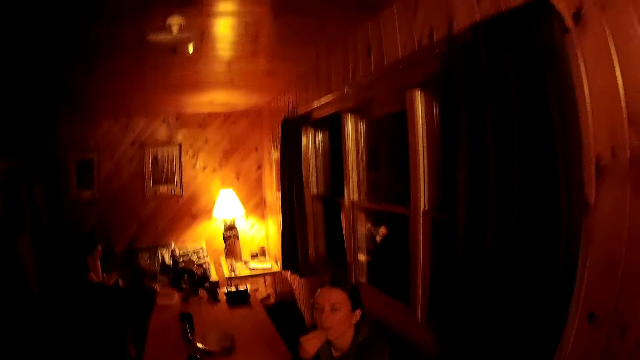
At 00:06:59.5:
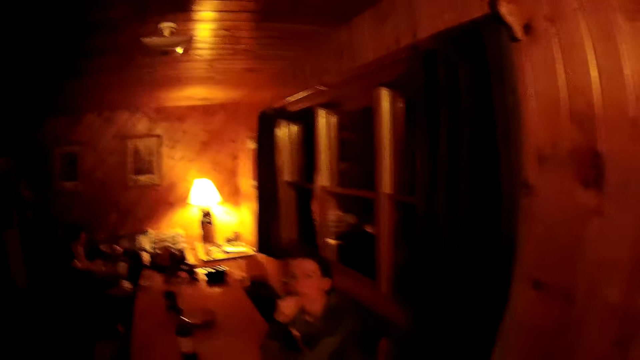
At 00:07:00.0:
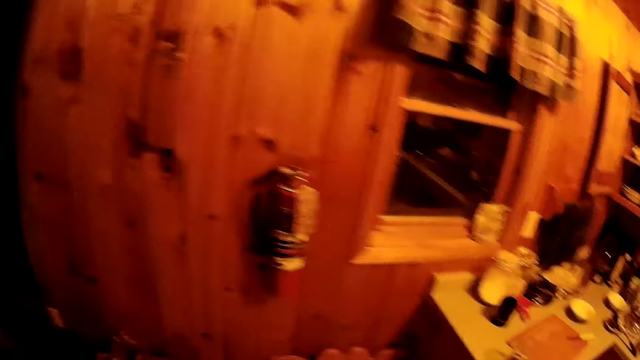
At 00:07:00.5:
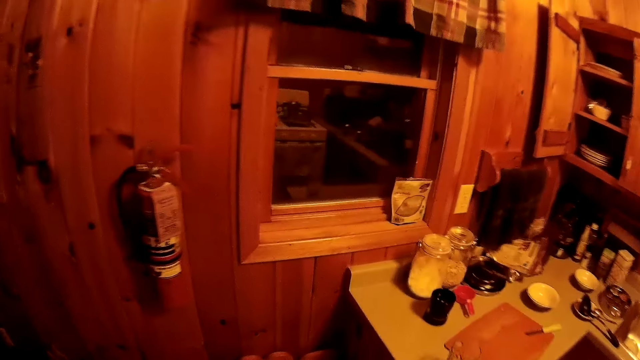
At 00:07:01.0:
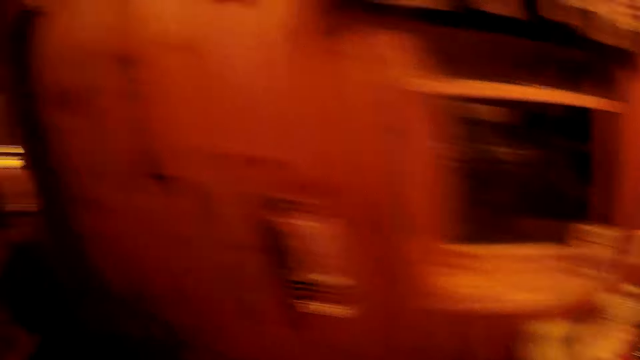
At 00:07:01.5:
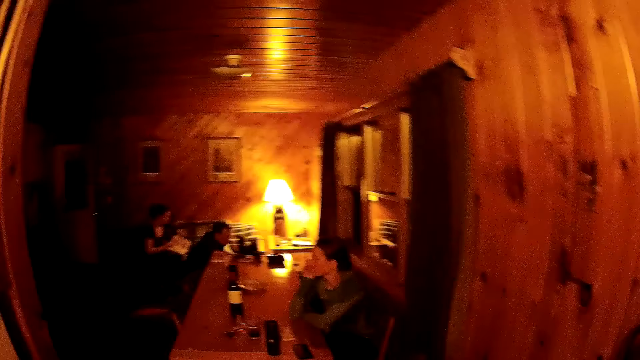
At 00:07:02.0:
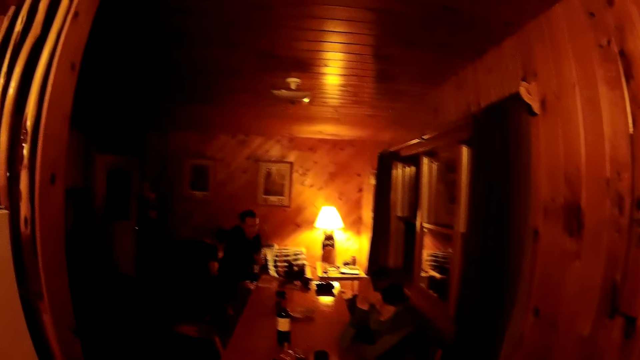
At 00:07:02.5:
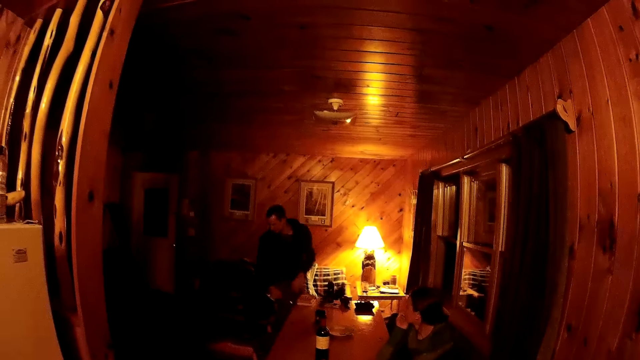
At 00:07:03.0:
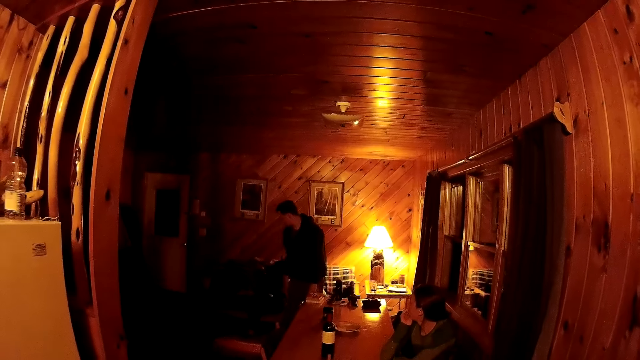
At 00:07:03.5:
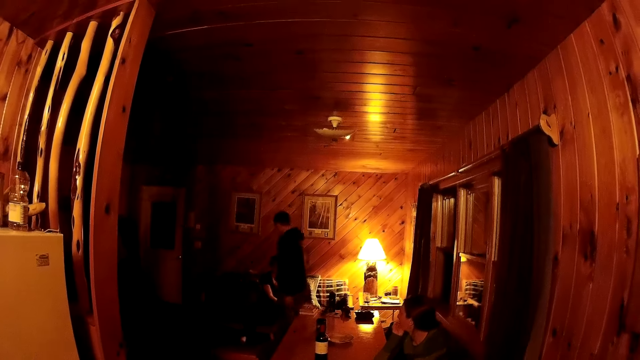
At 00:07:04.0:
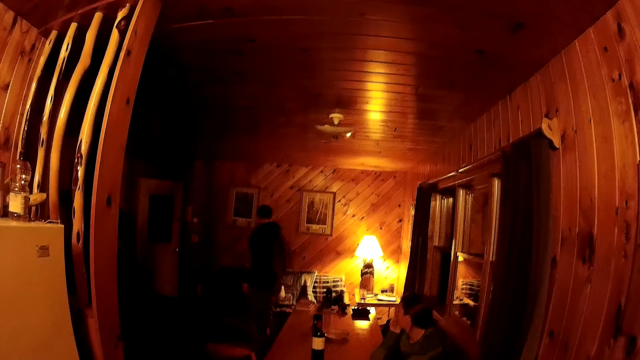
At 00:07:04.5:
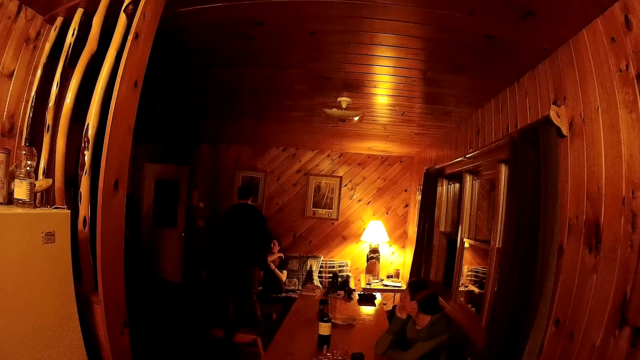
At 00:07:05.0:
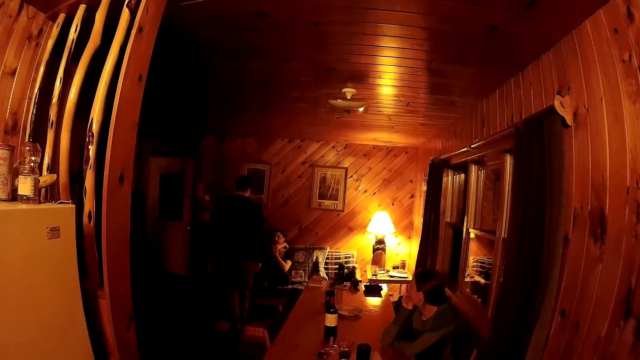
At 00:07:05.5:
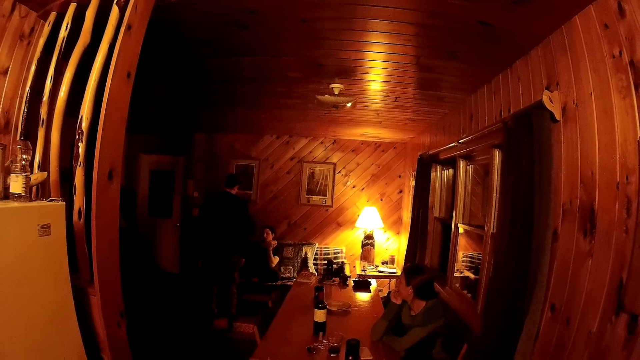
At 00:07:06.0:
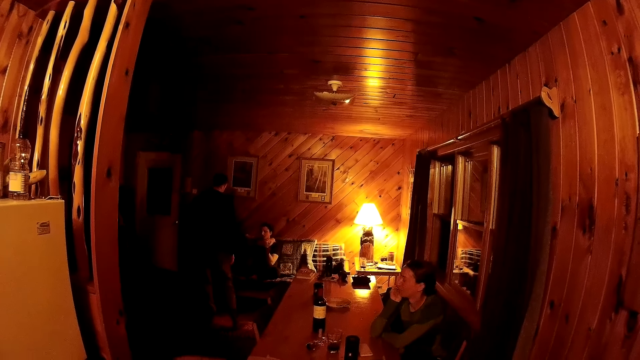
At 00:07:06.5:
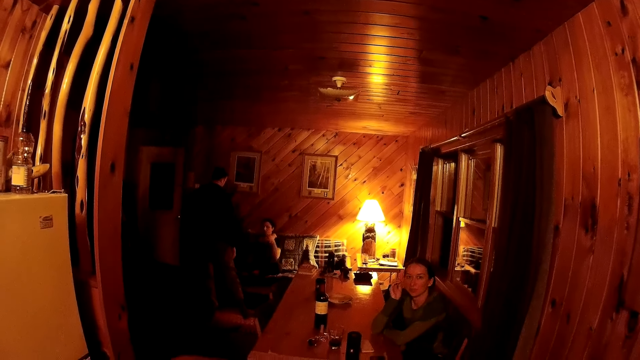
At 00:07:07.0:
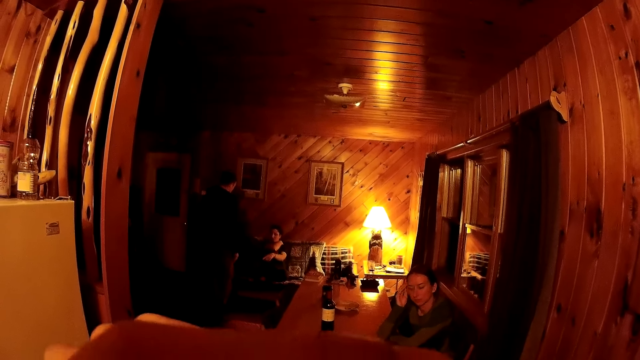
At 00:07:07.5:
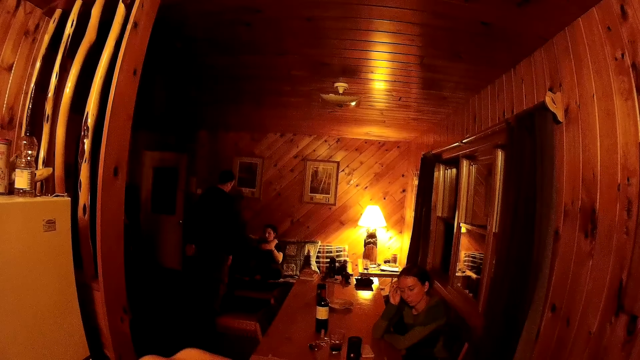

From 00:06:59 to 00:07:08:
The camera wearer looks around.

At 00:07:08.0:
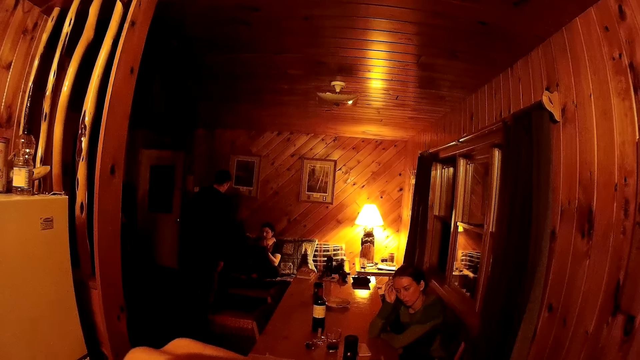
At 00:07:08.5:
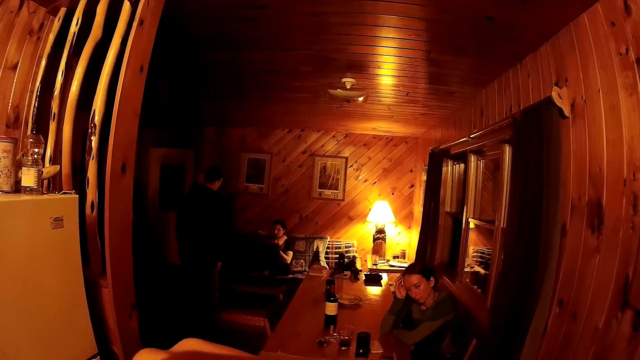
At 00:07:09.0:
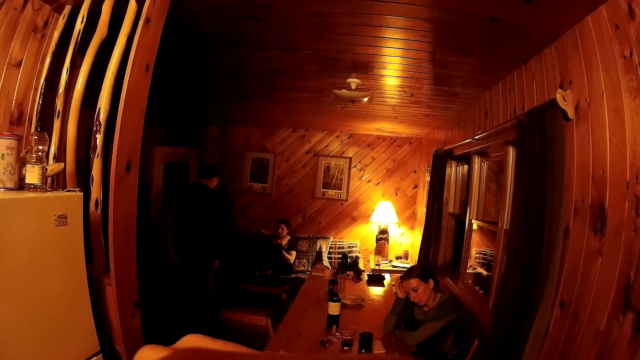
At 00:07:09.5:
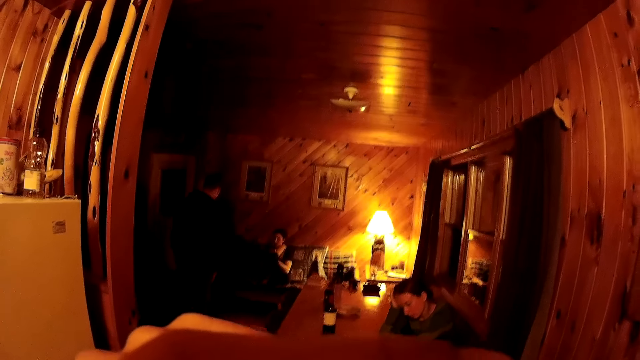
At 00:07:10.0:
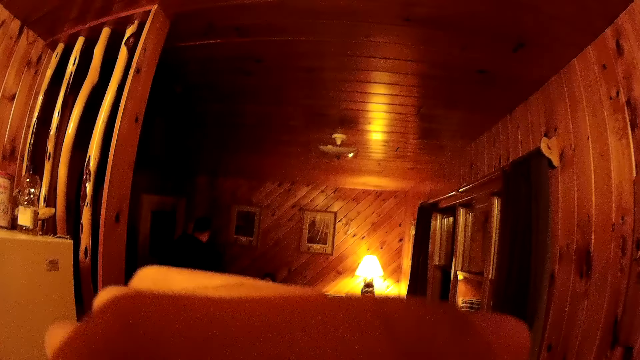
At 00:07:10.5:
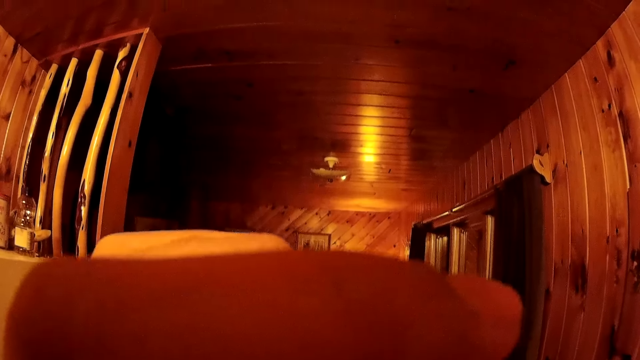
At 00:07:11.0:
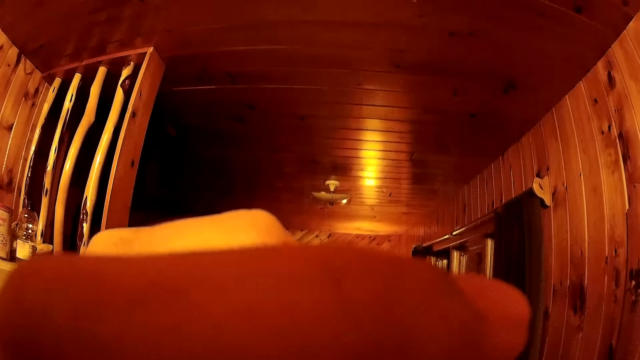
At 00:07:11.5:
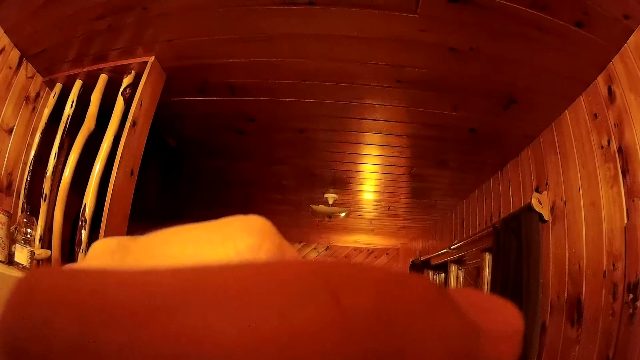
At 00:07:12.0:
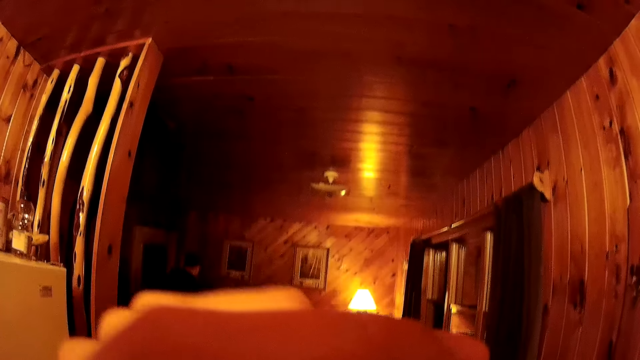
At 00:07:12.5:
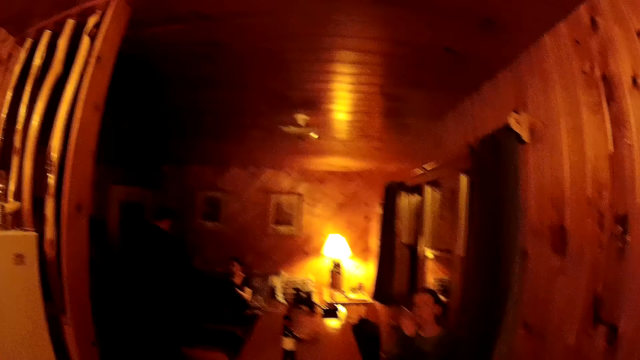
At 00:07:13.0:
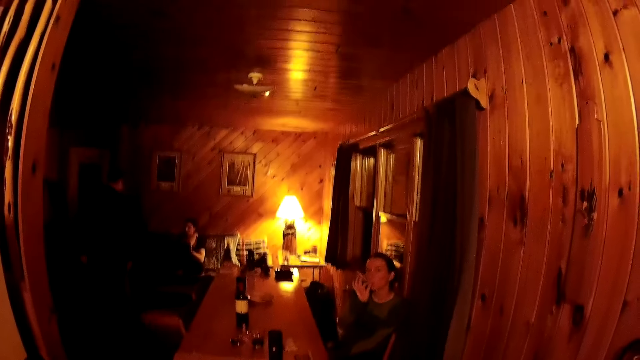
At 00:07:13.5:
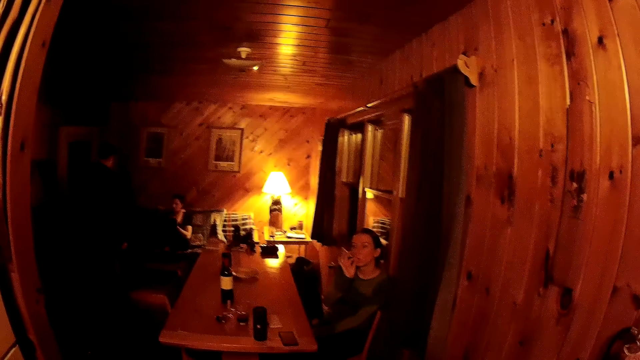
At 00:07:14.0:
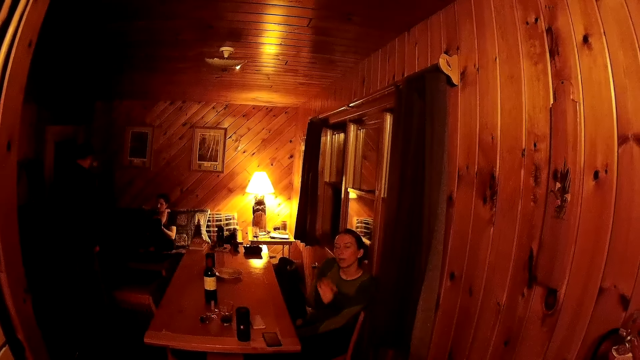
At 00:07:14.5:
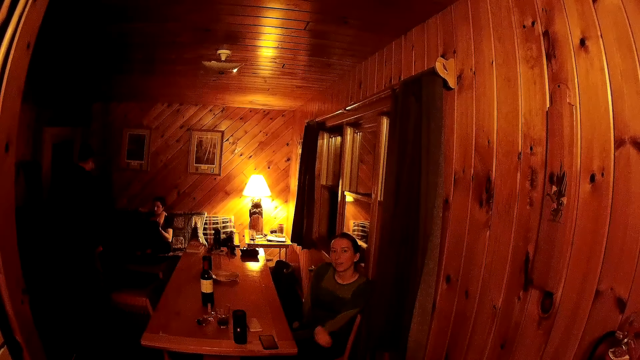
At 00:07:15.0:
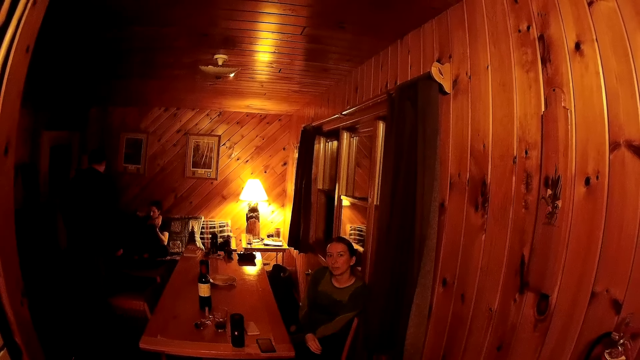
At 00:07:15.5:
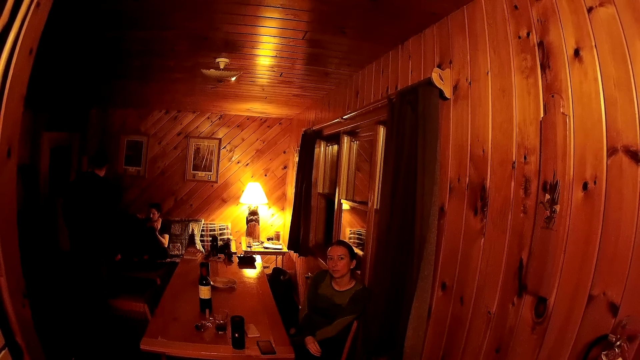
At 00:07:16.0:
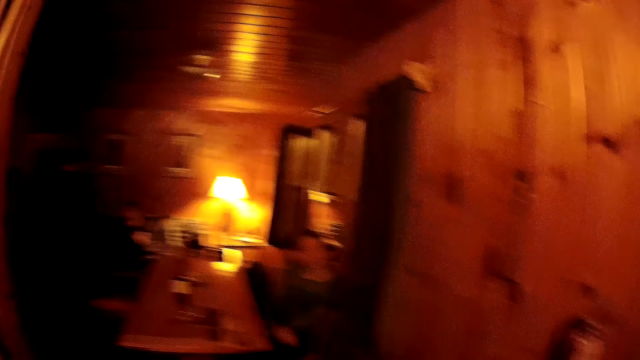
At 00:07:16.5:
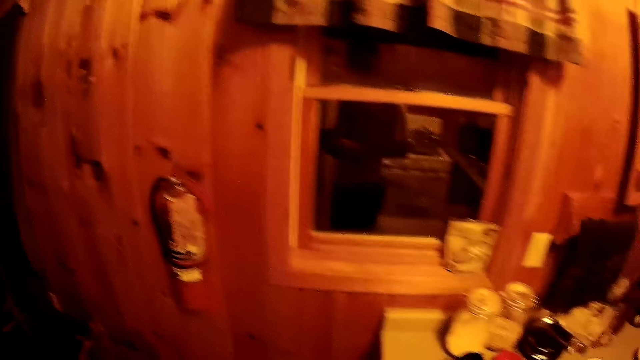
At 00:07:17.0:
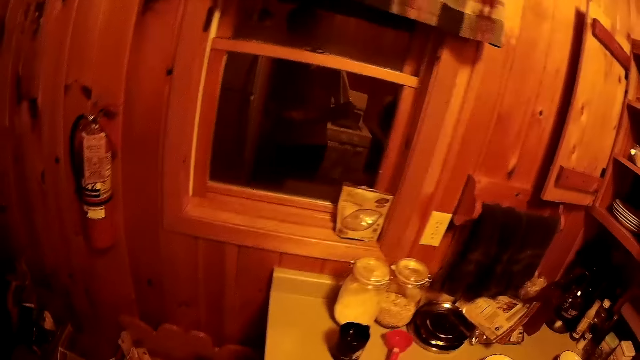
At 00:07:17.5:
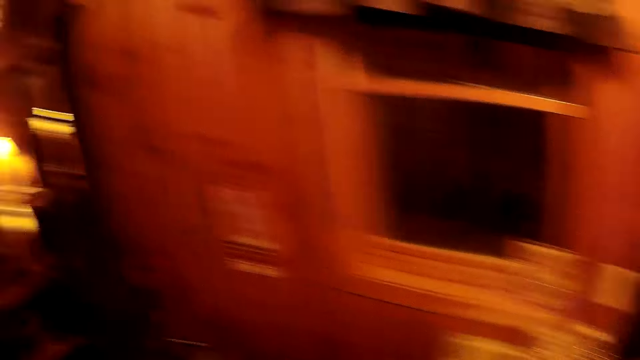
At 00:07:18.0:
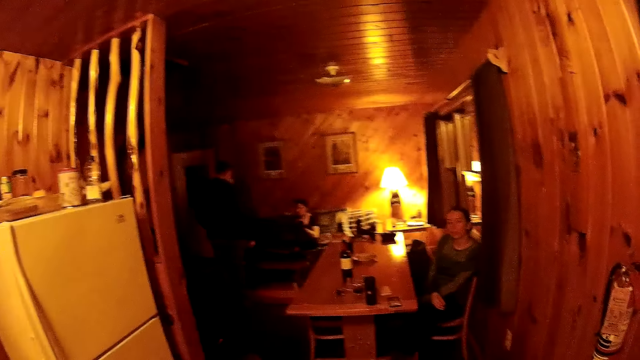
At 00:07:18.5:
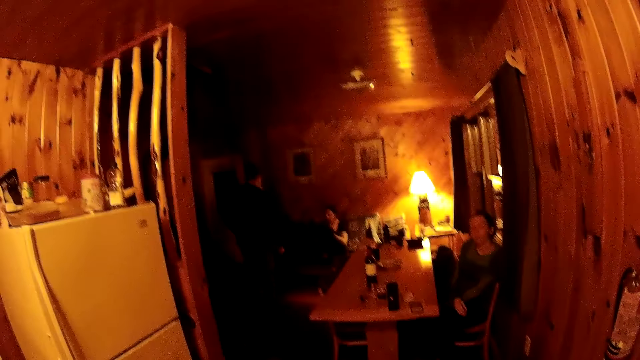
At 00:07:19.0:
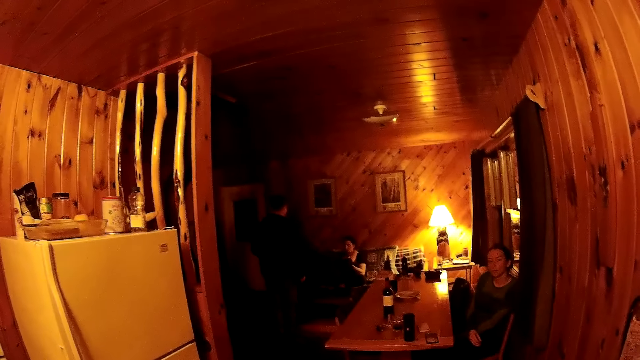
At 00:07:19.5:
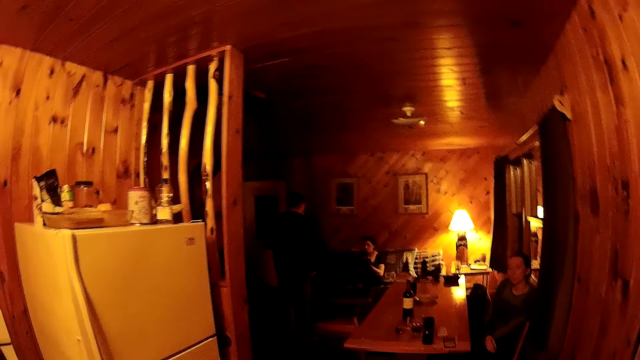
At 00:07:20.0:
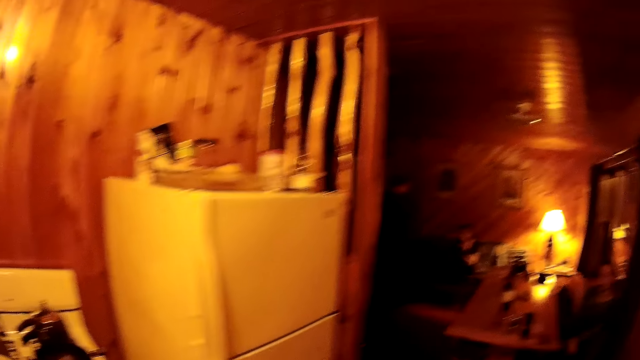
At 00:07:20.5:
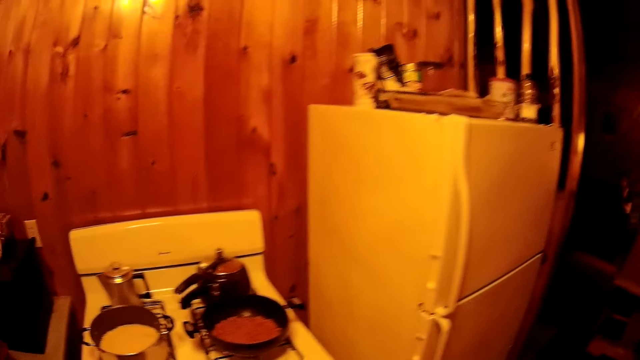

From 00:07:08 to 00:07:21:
A woman touches the side of his face. The camera wearer lifts the hand. The woman gestures with her hands as she talks to the camera wearer.
